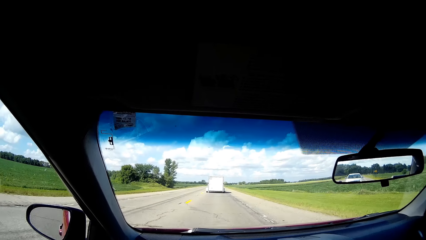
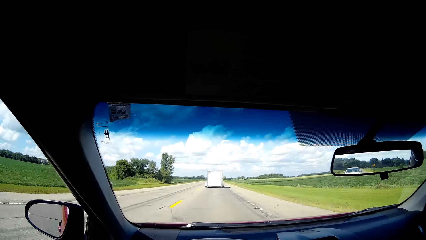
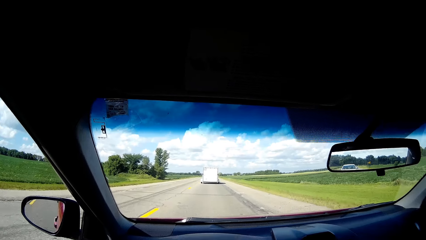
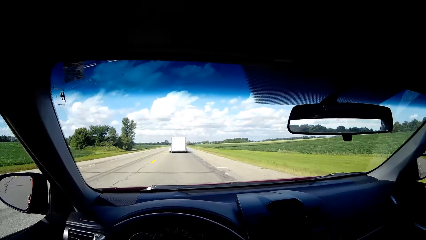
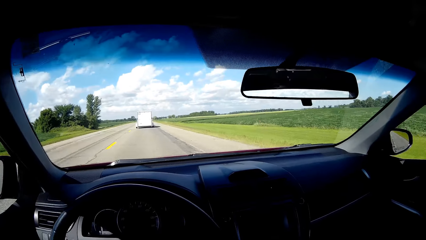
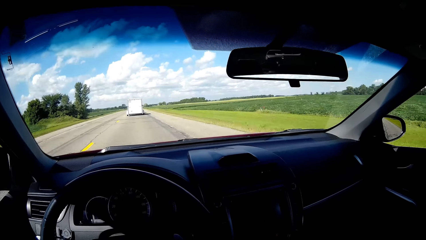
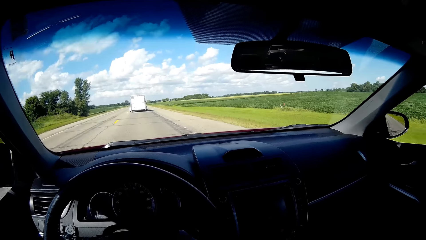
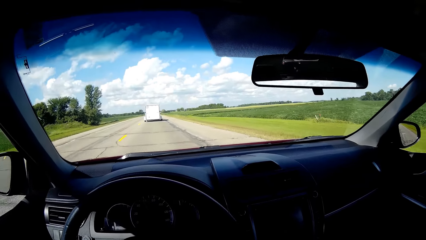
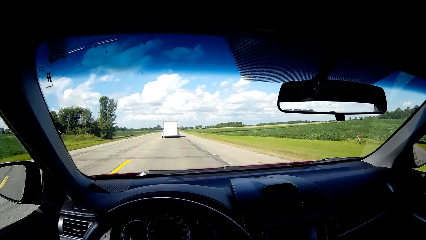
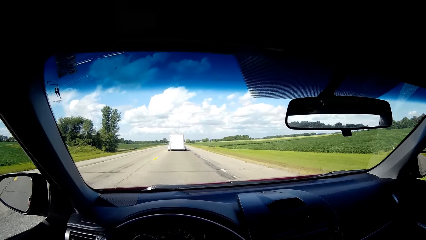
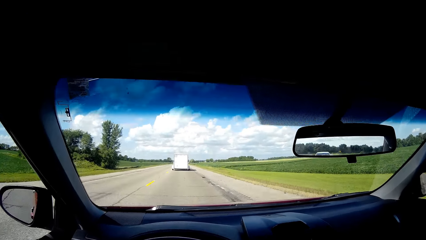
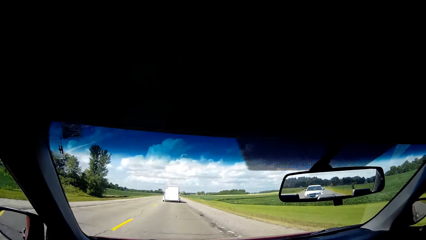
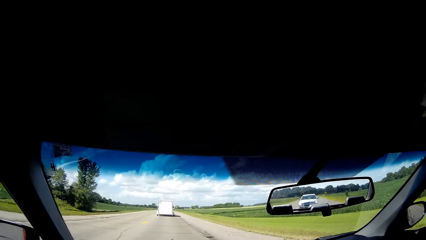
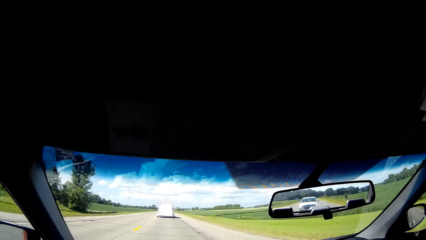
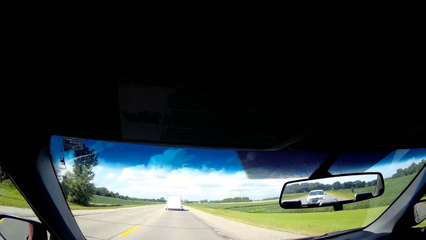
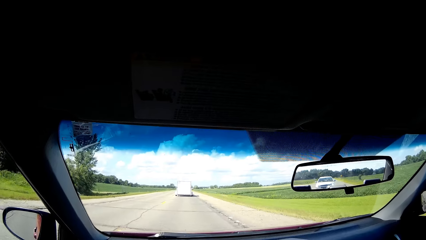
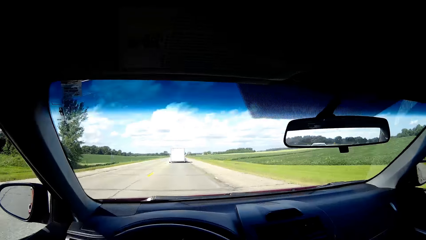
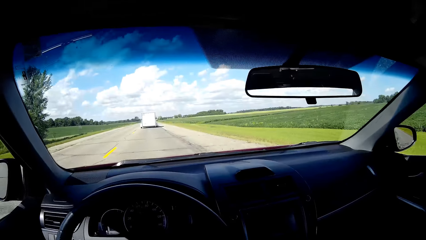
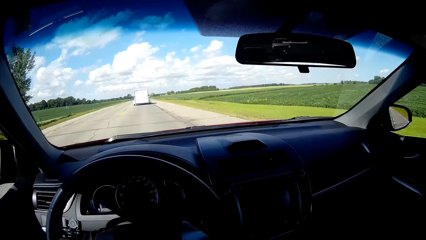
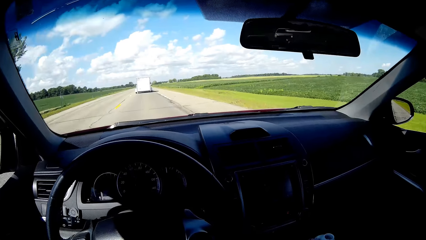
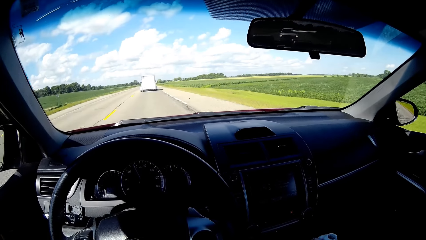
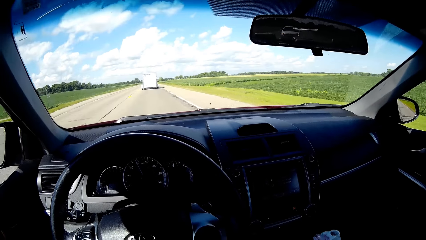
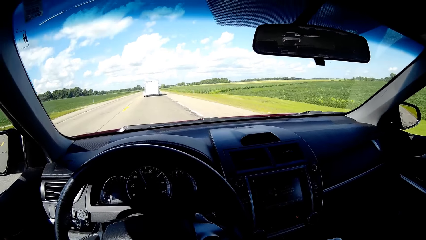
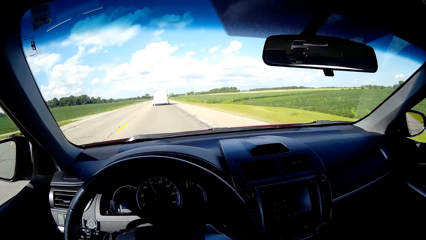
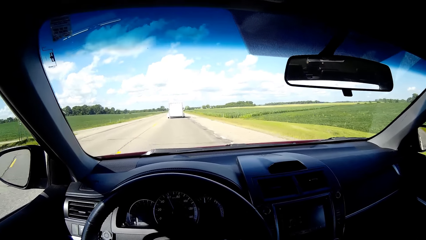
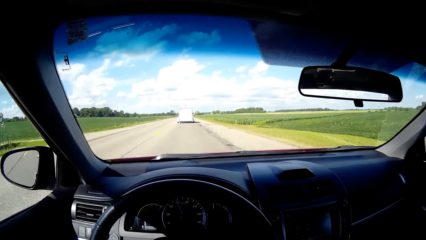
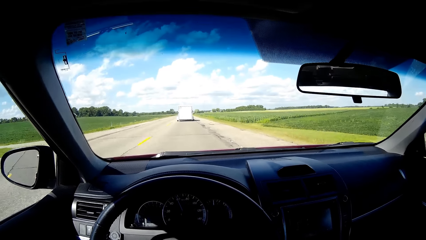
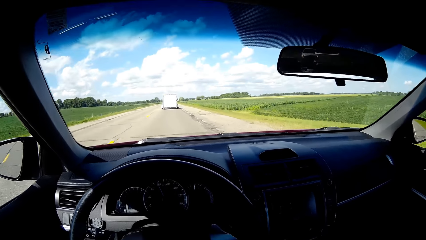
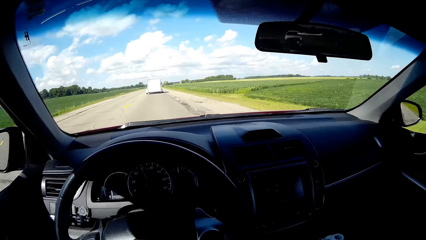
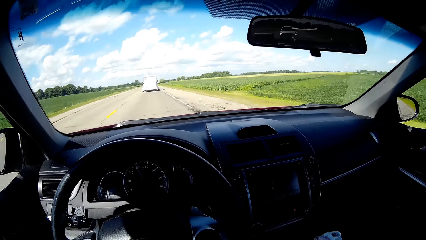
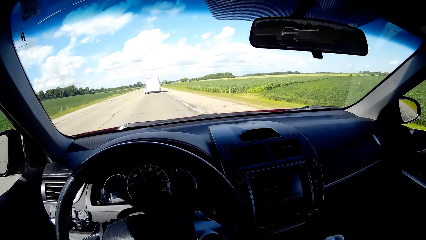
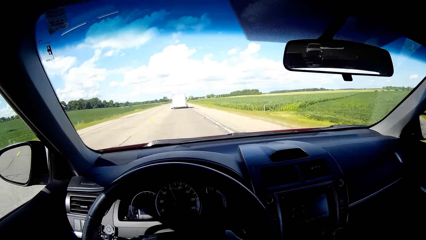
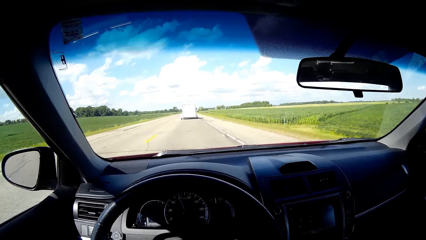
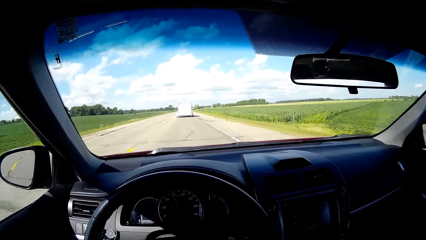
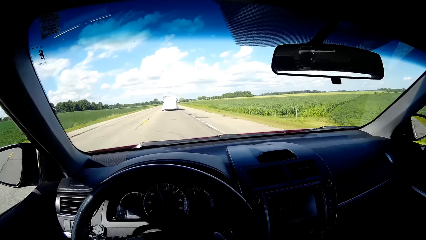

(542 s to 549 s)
The camera wearer looks inside the car.

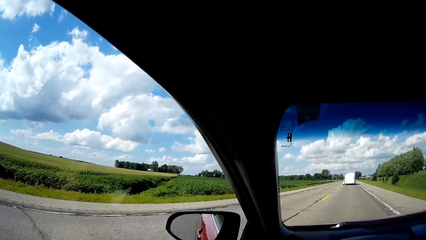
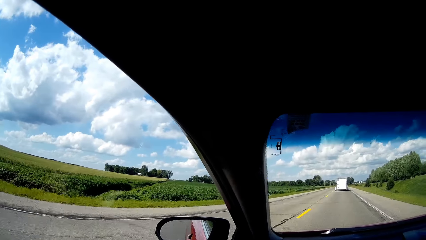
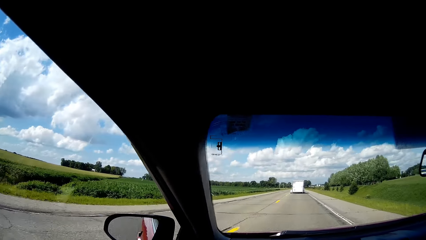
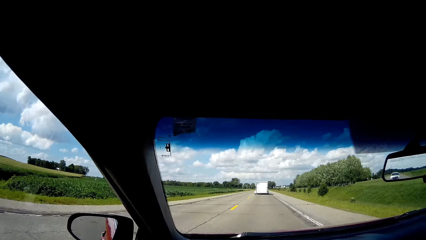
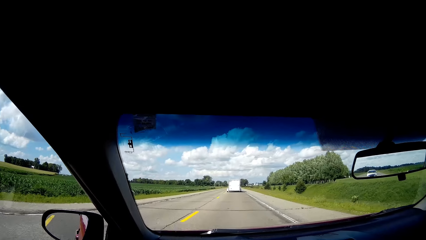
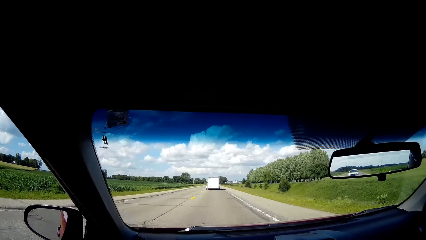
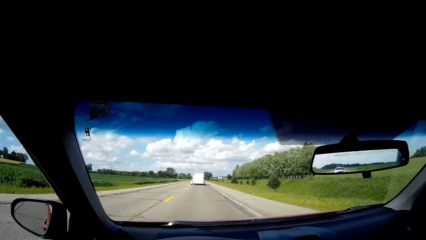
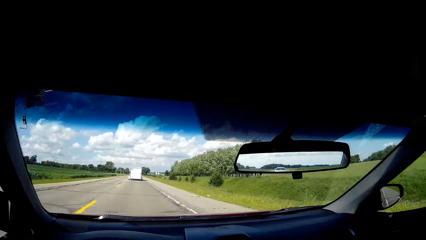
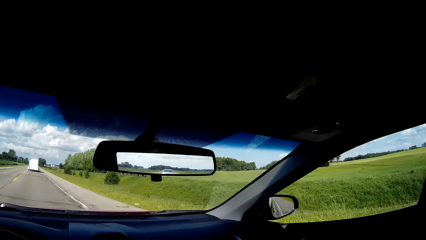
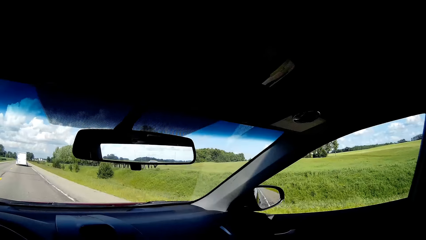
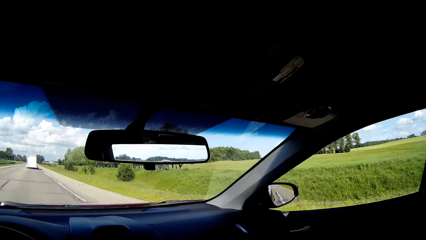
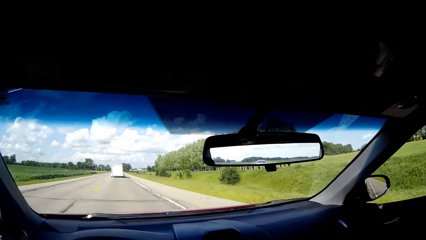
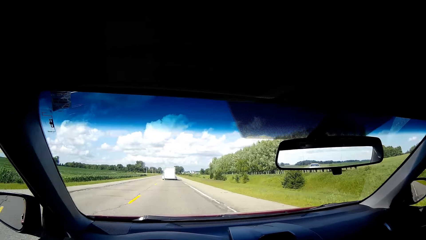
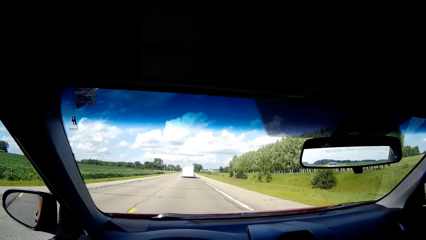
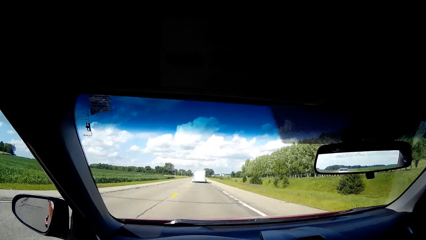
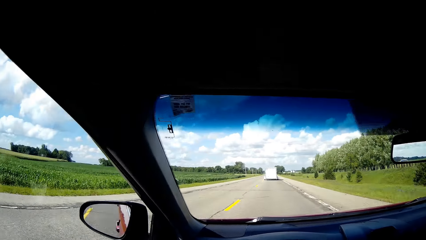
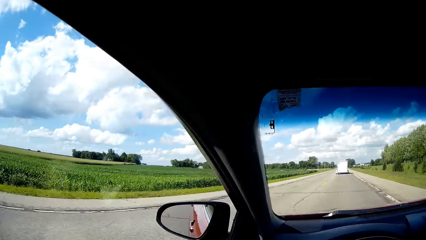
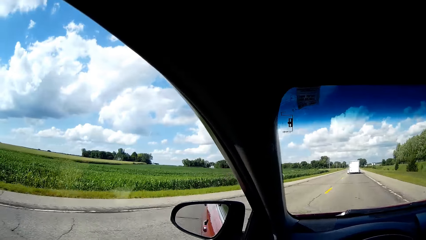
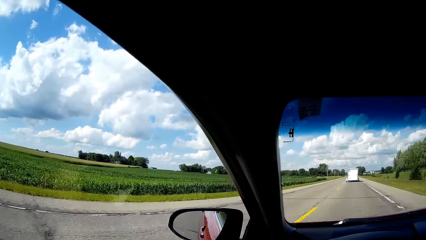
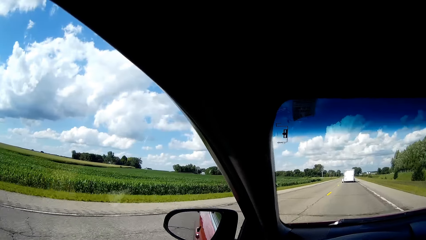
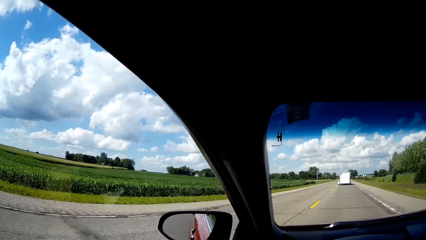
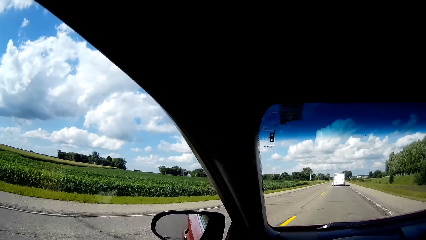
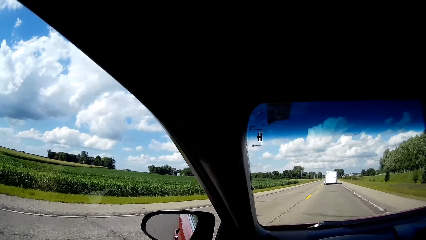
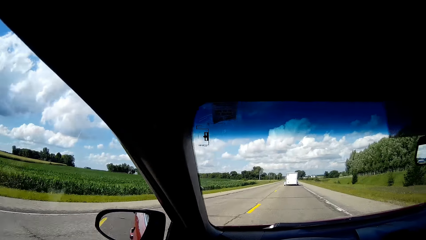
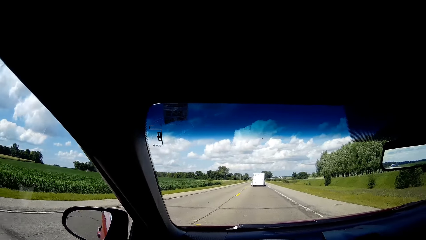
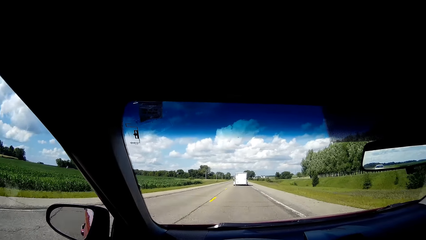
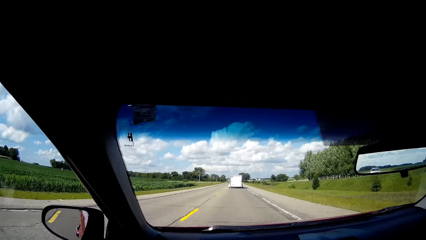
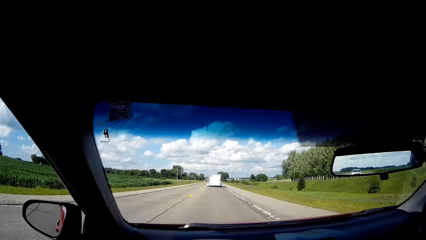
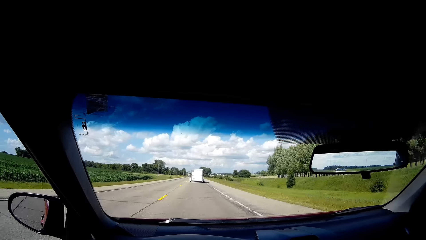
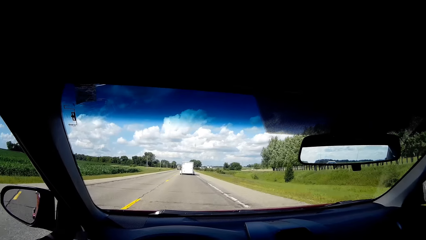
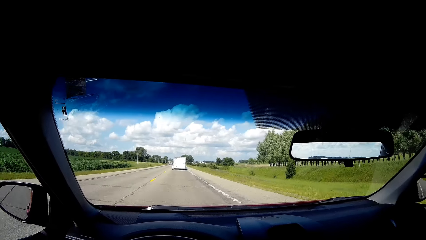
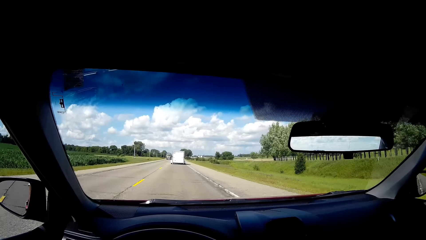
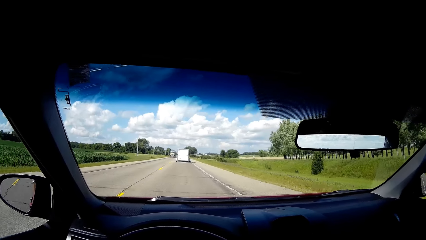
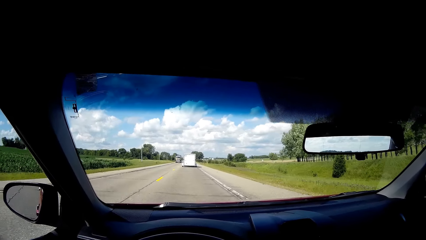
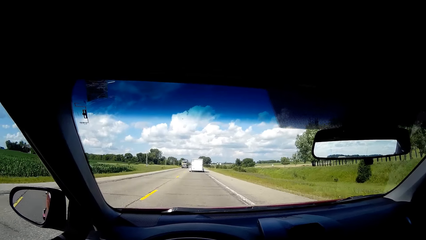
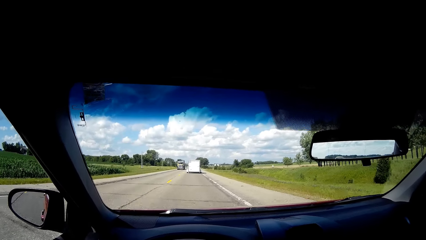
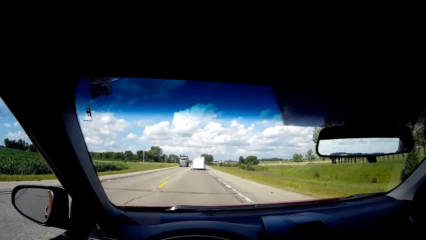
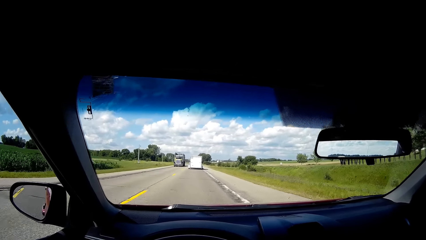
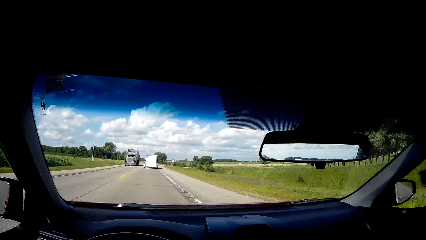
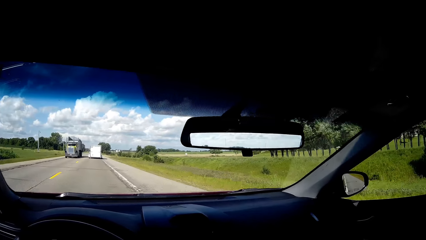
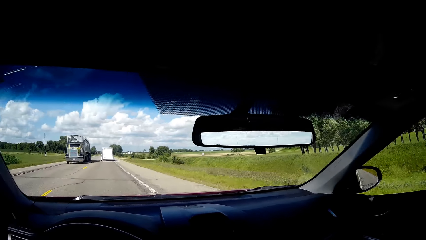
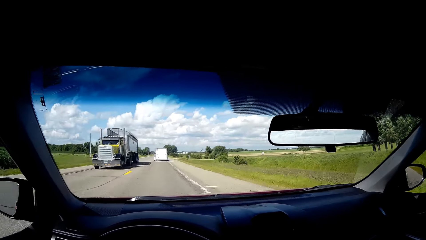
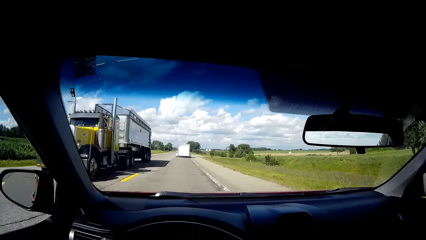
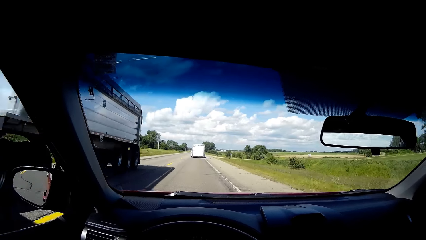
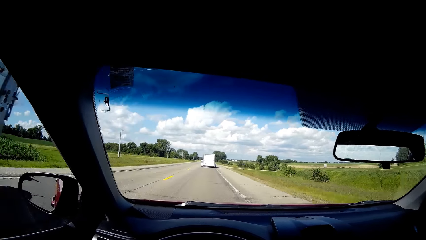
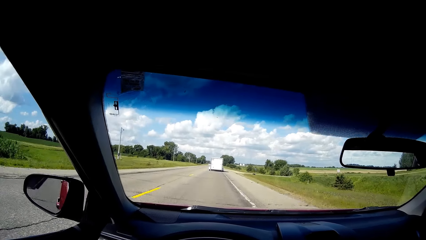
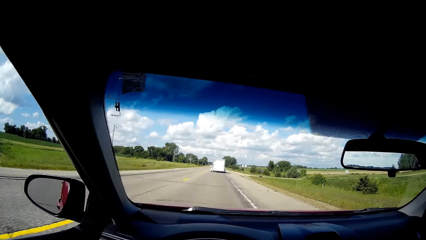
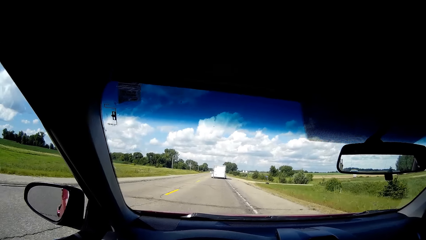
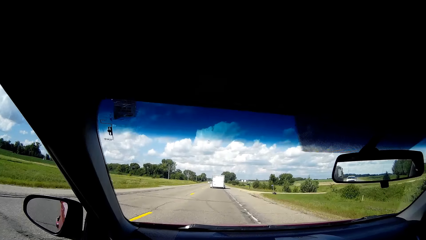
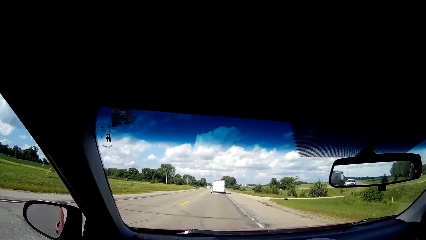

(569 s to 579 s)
The camera wearer looks around the road. They drive the car.
